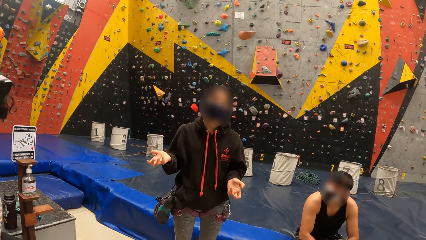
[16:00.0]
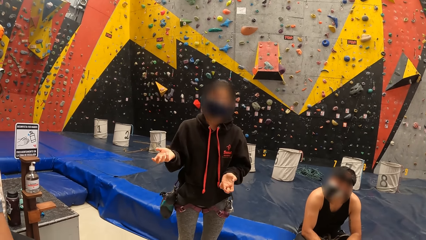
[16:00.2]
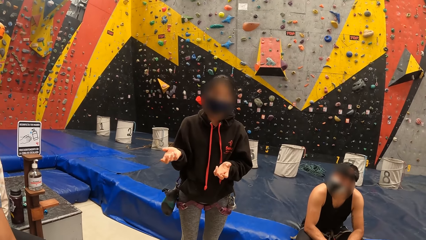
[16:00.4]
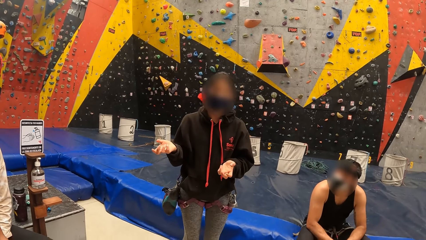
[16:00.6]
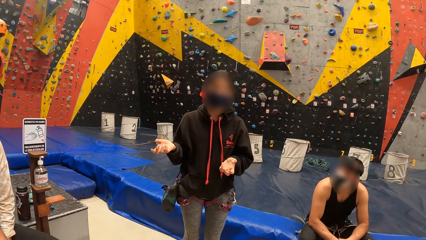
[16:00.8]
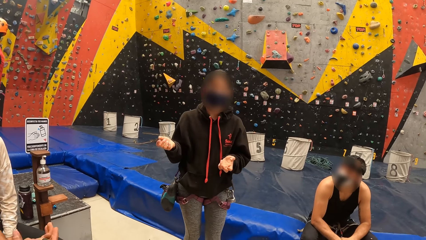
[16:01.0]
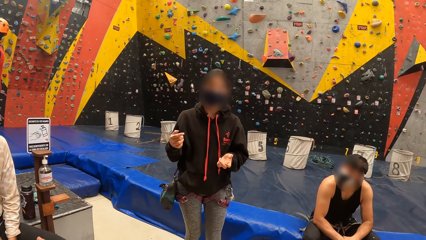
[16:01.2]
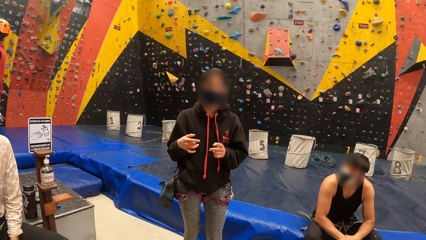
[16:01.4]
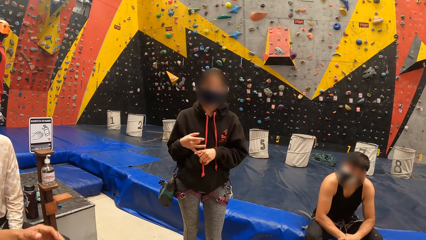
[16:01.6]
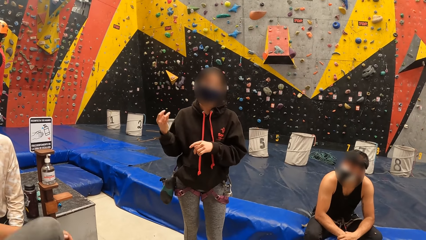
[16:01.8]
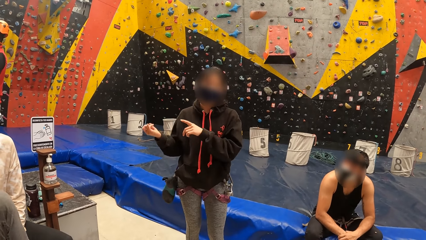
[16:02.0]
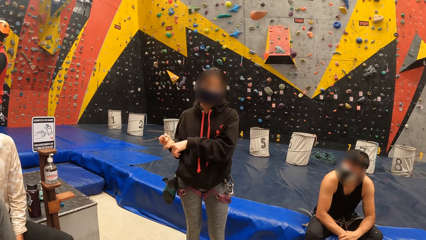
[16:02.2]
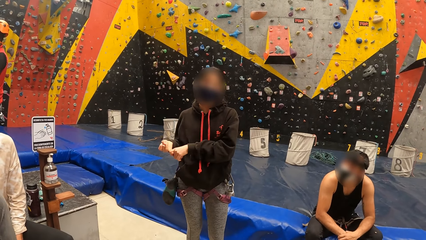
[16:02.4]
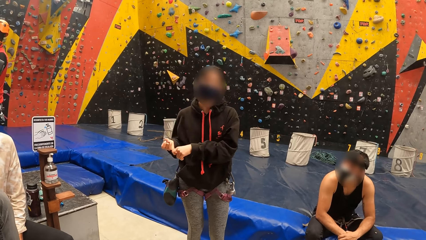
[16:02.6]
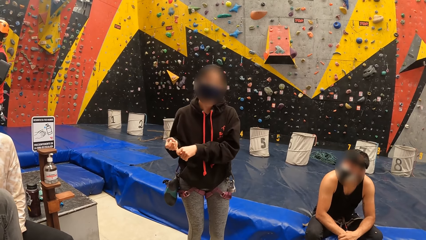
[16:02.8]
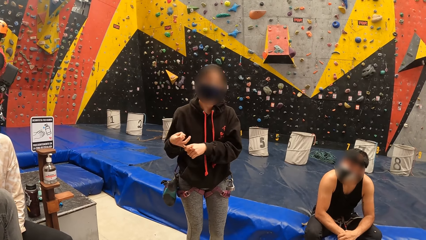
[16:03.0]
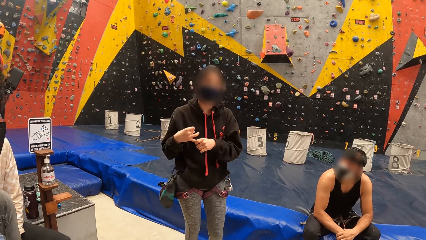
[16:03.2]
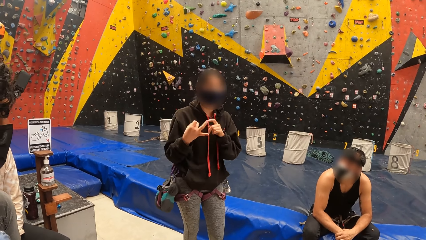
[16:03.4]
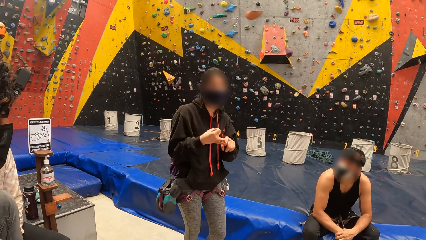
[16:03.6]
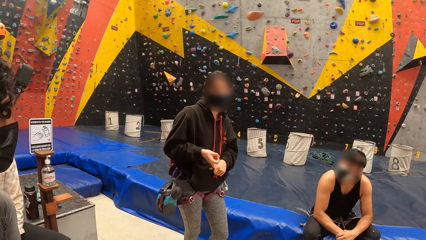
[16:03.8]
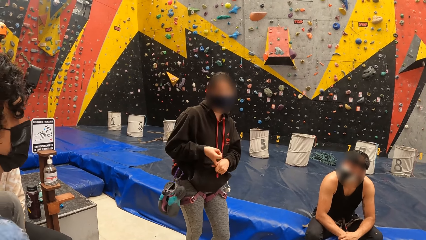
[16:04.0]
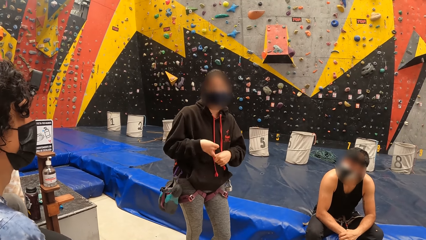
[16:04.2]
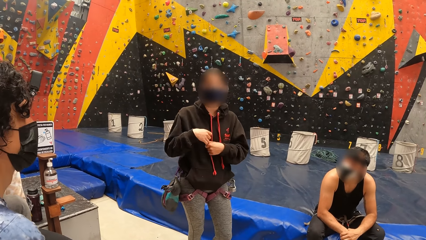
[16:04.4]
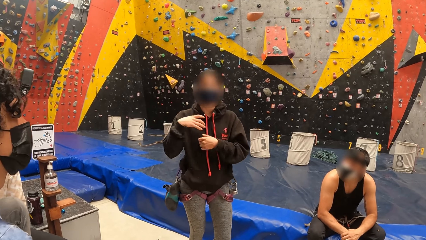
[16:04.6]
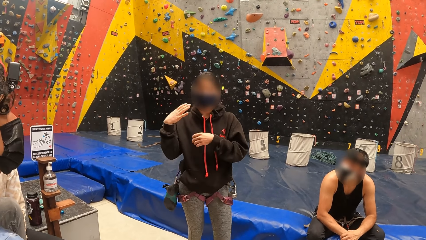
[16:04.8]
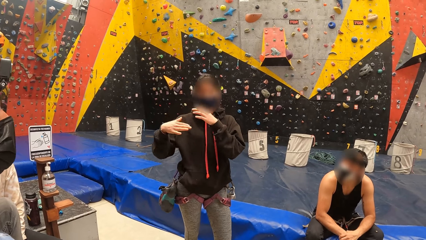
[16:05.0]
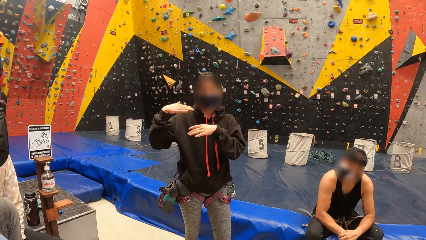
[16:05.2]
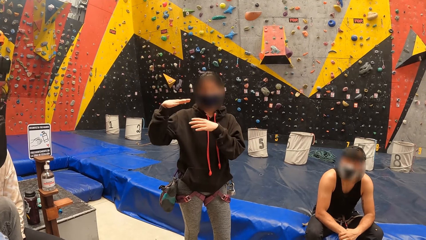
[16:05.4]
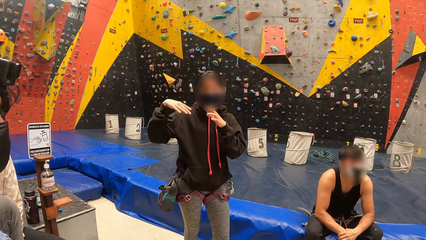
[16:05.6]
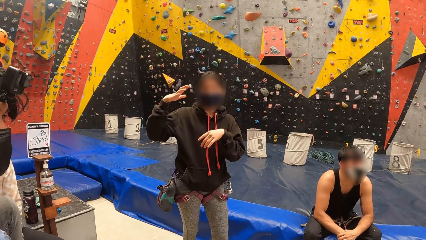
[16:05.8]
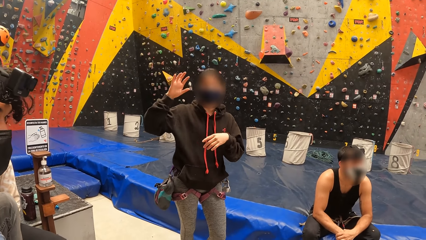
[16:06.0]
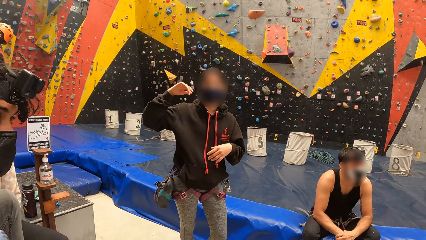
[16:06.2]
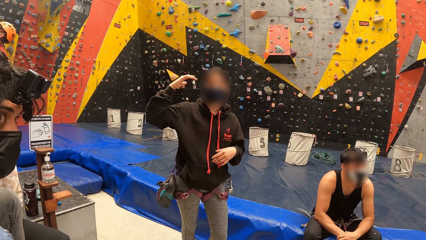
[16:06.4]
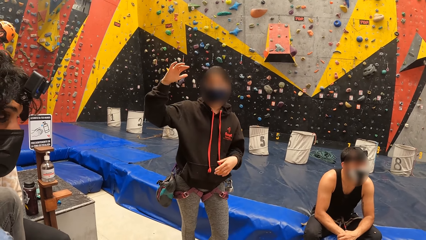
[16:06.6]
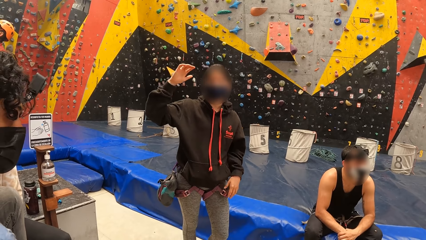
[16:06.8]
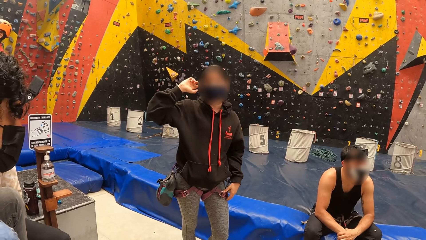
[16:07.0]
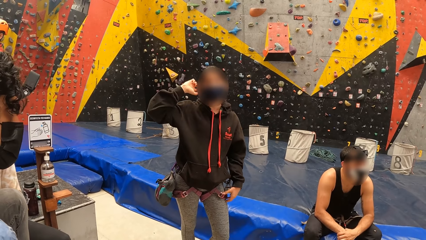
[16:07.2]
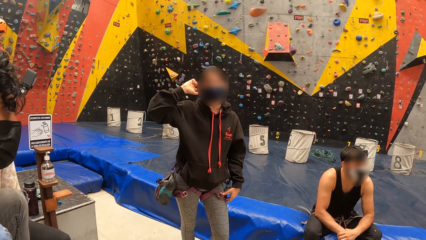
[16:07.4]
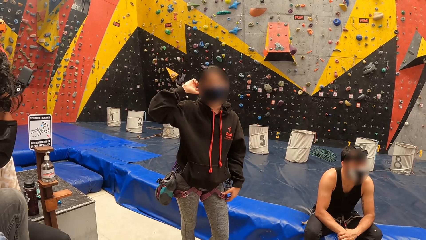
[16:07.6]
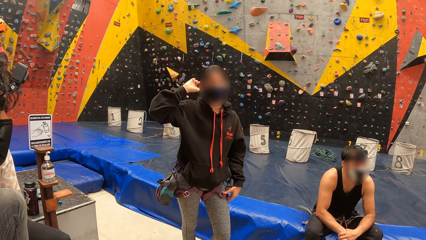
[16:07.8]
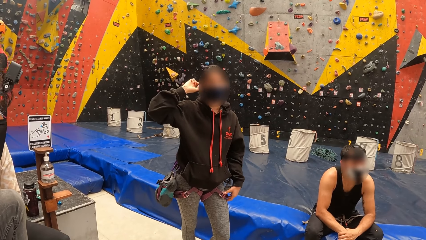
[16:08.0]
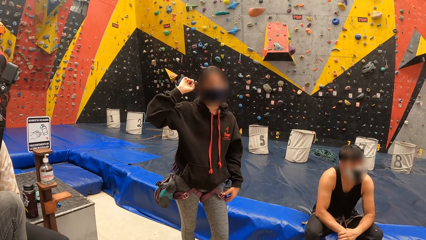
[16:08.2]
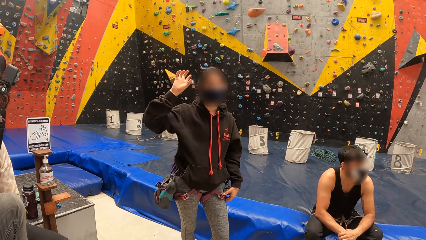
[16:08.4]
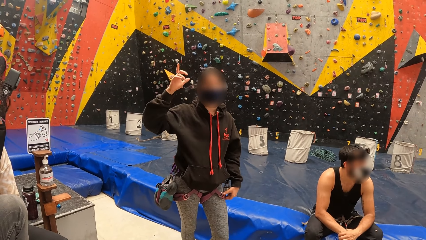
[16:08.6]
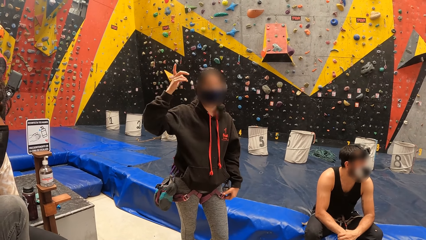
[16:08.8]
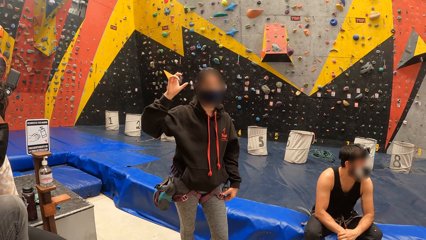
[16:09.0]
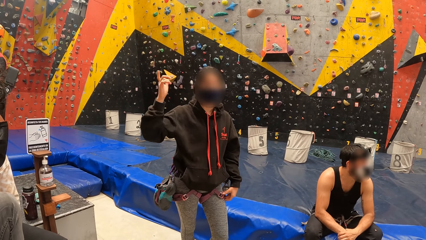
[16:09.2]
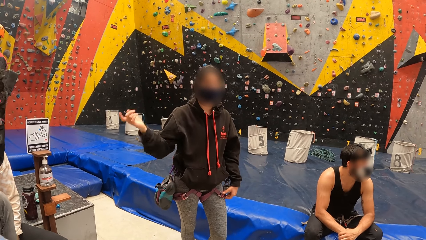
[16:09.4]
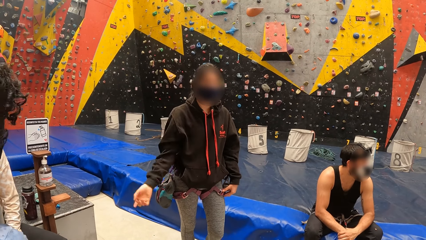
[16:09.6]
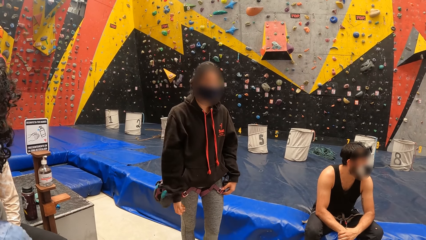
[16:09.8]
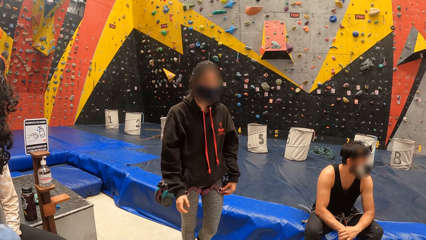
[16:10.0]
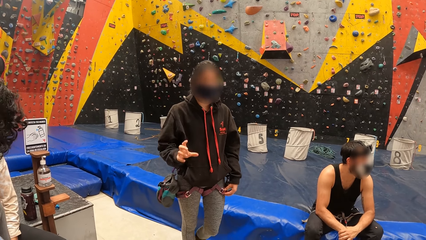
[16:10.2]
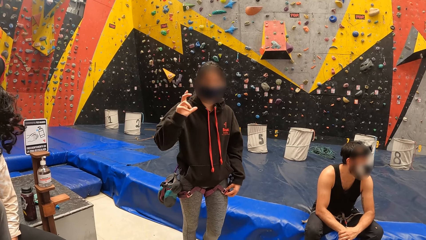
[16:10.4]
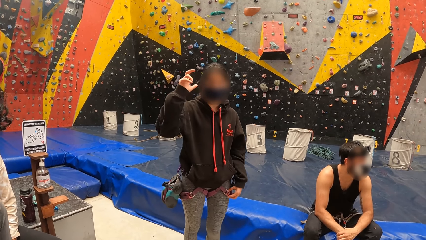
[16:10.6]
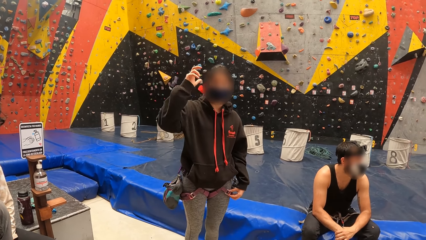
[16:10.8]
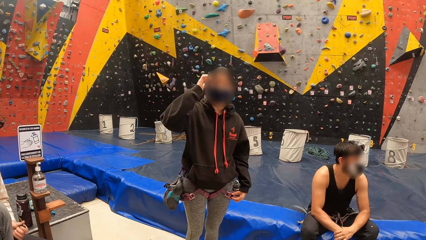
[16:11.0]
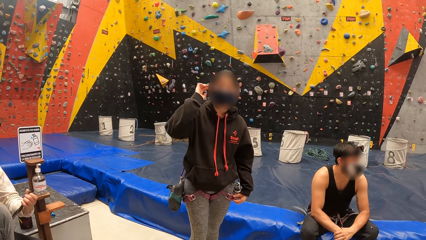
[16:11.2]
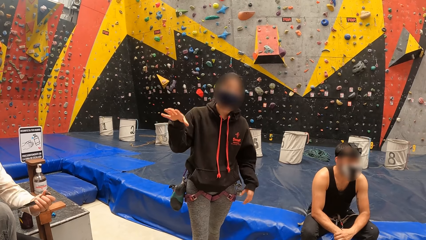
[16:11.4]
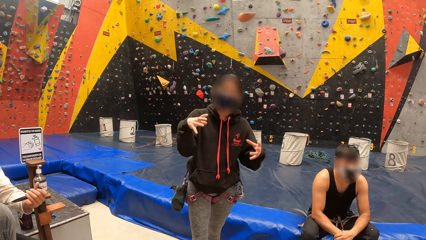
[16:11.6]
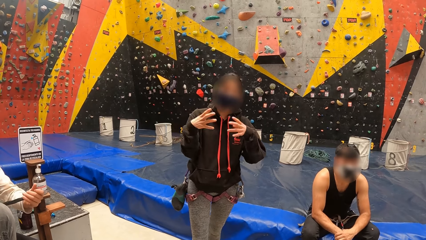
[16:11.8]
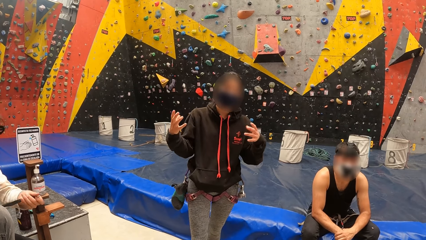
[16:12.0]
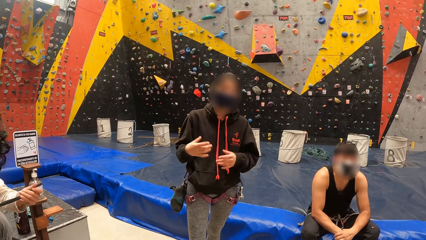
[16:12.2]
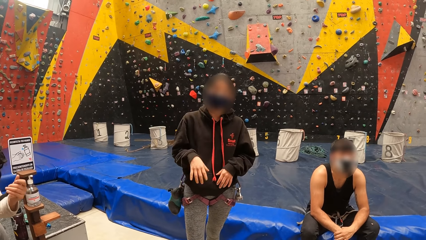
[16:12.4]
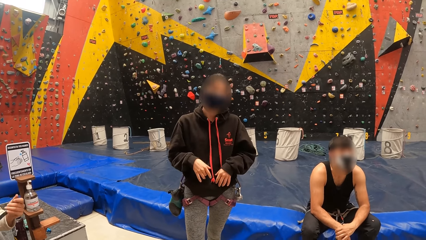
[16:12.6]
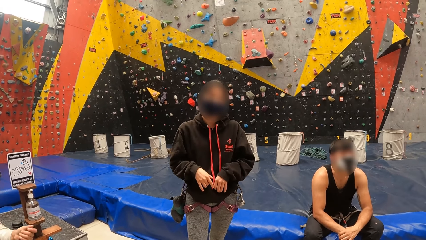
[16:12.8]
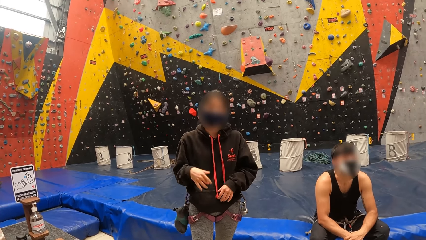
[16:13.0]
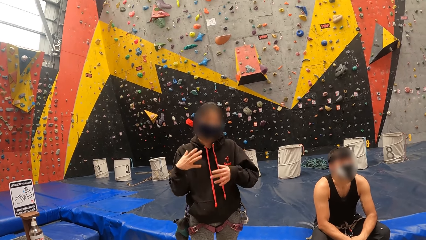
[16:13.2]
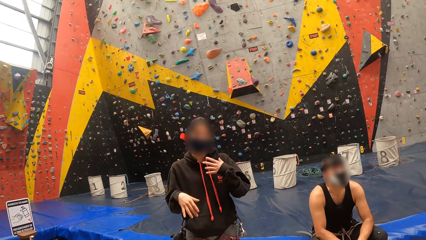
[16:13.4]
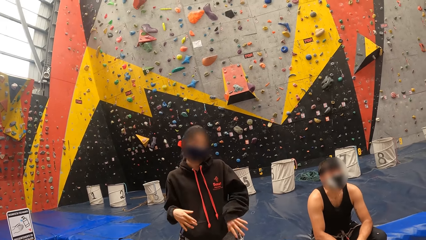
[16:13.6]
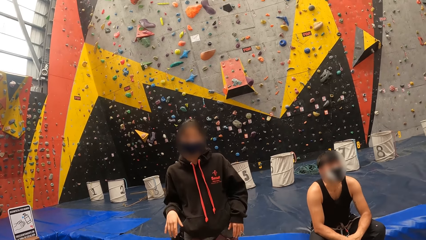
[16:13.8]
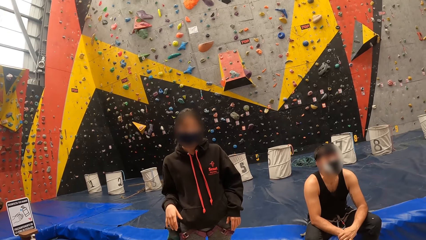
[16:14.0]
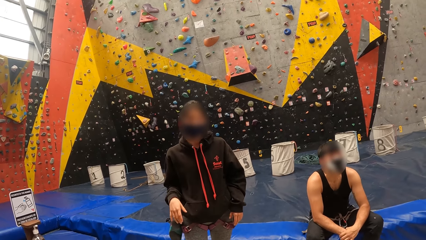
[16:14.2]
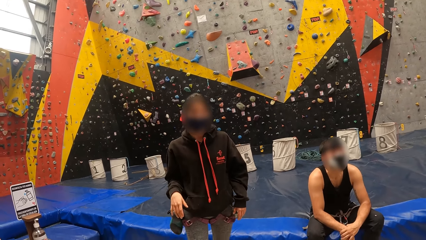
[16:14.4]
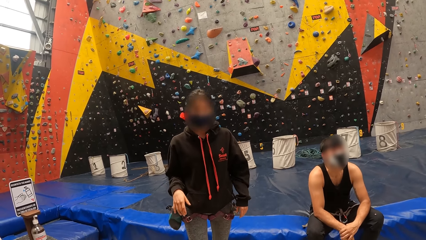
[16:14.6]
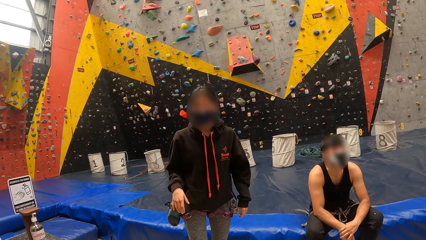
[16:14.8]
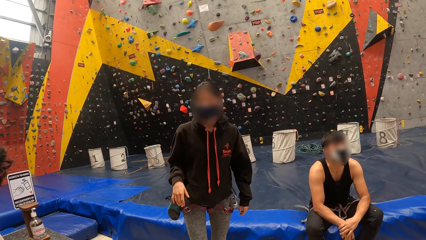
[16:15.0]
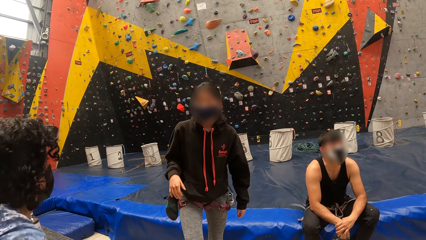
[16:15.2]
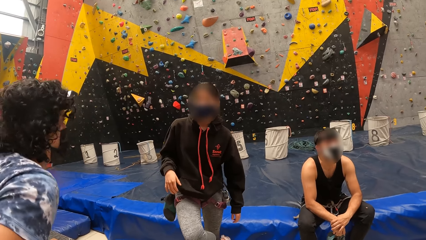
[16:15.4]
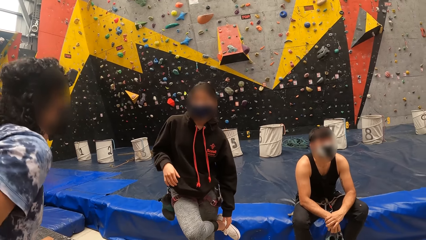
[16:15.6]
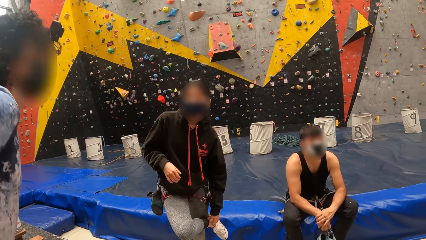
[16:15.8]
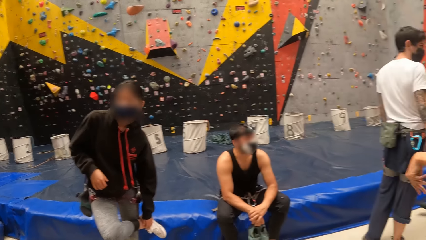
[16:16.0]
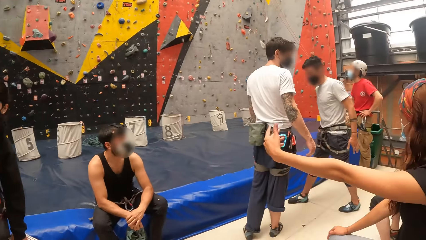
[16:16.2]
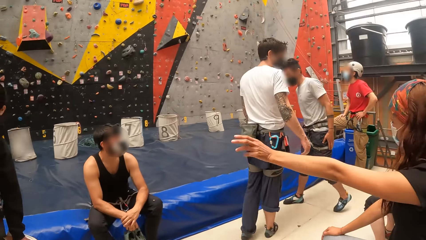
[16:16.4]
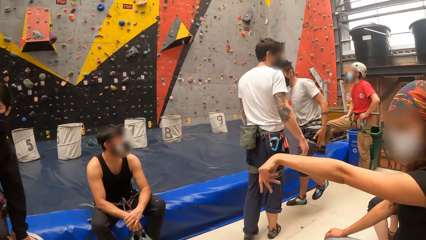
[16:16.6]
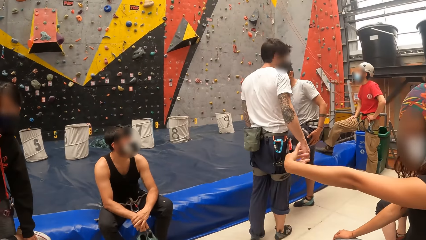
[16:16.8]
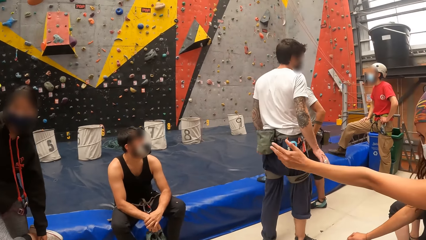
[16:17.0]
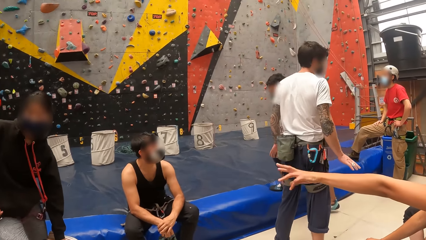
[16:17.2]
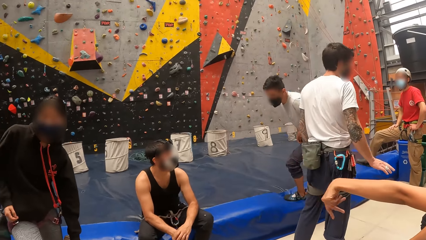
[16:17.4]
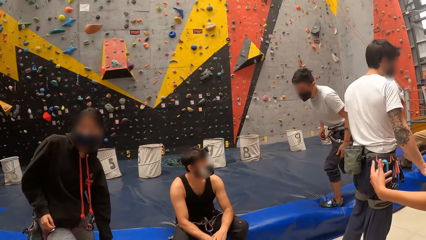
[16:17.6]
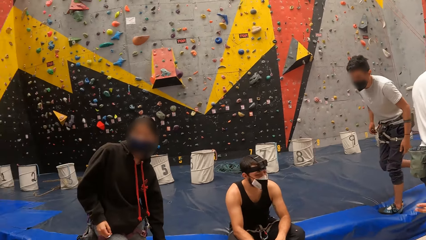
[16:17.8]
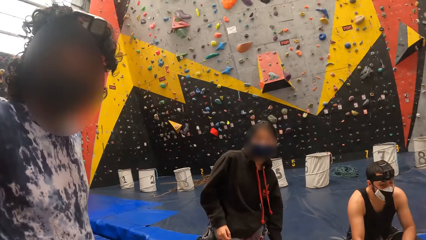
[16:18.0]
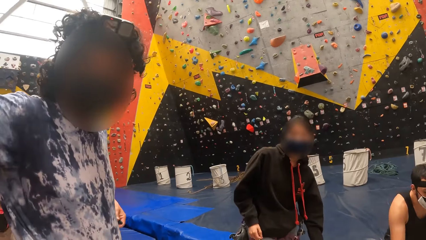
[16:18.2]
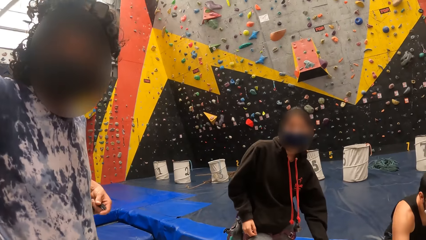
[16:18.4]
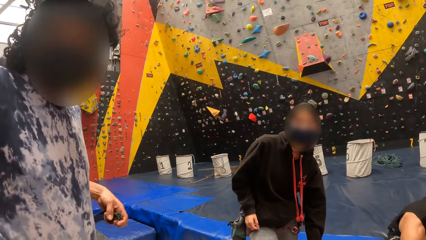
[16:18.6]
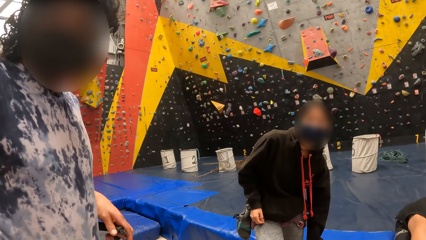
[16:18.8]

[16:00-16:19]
A person gestures with both hands. The camera wearer looks in front. They look around the room. They look sideways.
